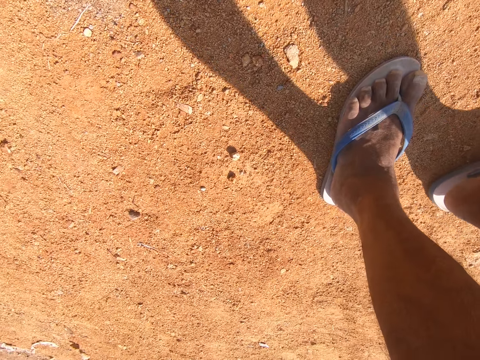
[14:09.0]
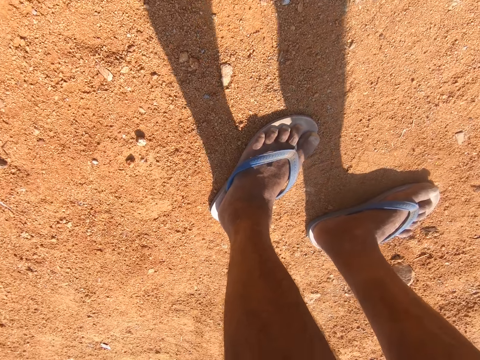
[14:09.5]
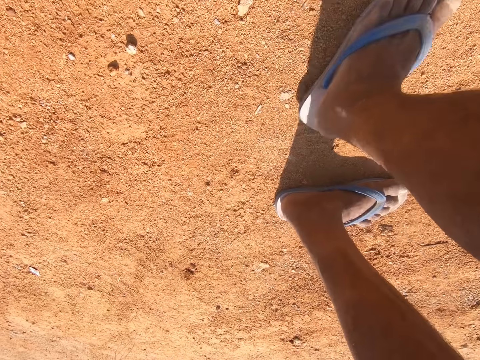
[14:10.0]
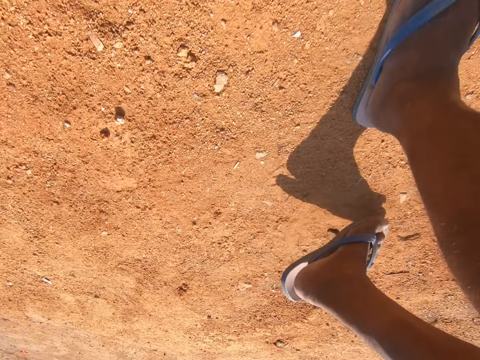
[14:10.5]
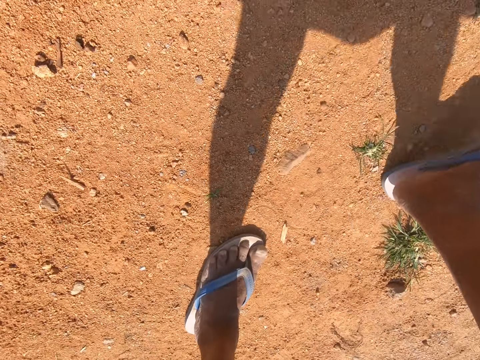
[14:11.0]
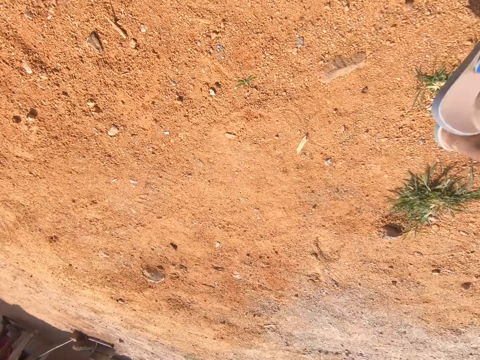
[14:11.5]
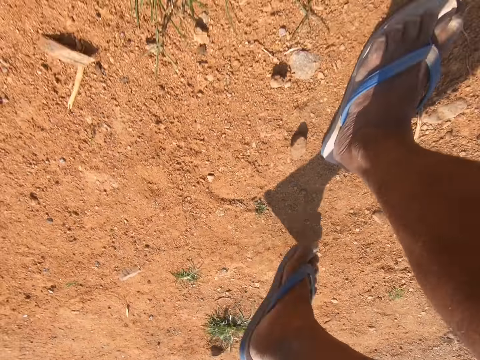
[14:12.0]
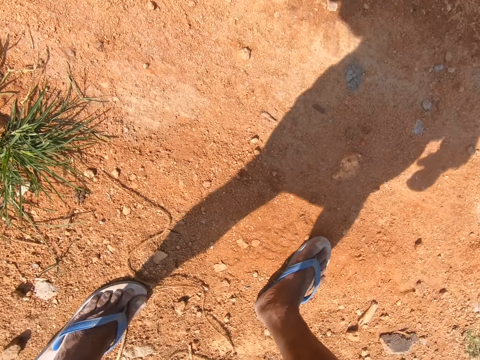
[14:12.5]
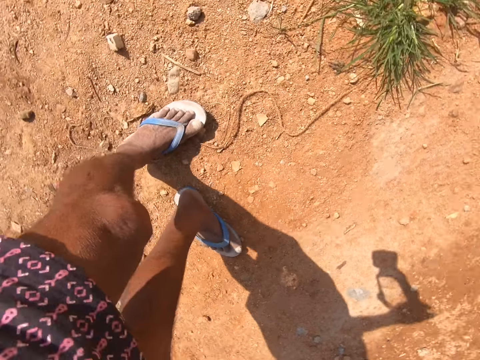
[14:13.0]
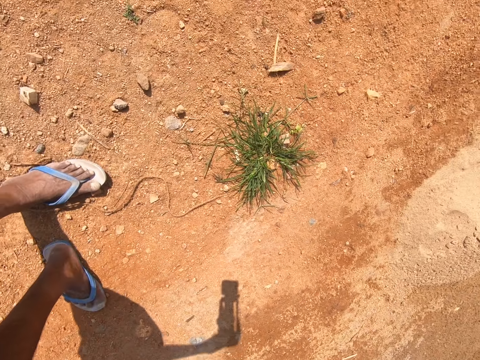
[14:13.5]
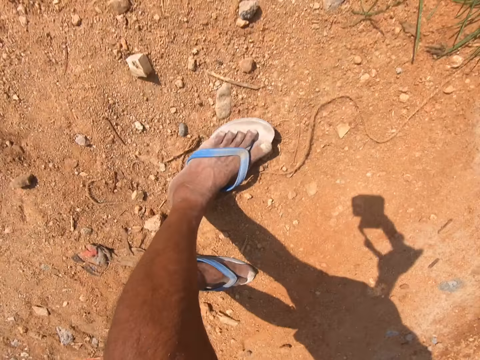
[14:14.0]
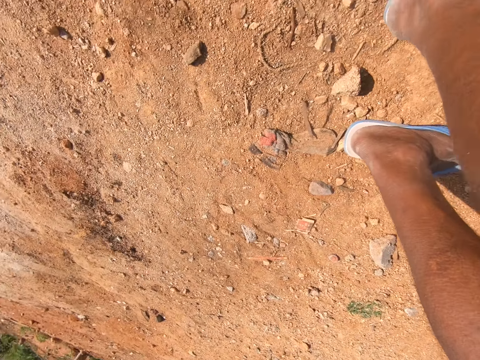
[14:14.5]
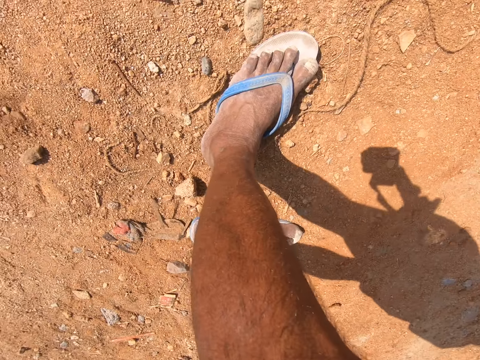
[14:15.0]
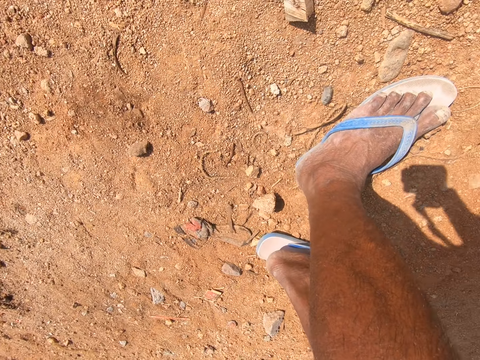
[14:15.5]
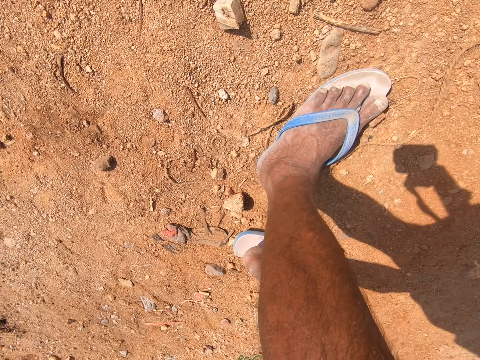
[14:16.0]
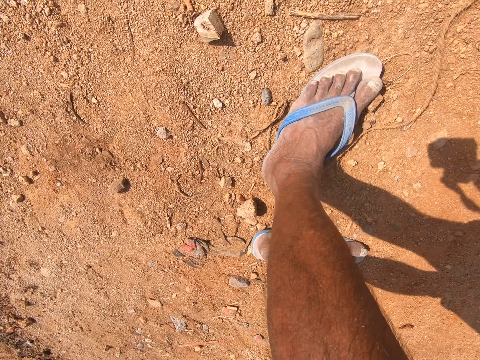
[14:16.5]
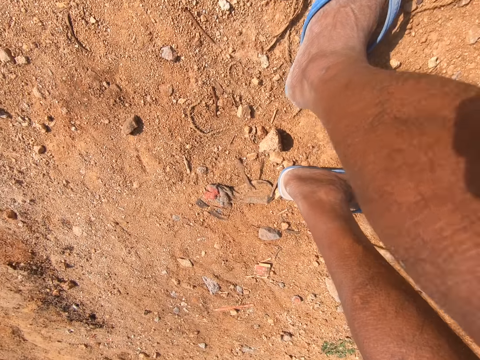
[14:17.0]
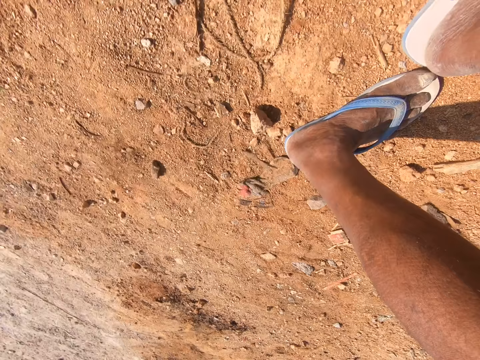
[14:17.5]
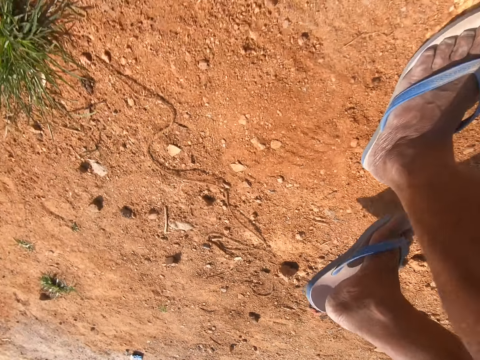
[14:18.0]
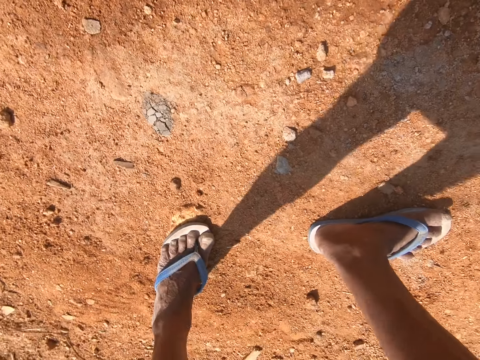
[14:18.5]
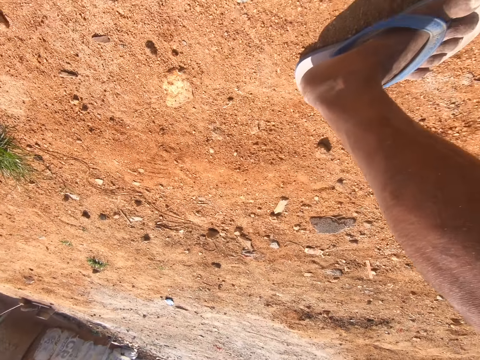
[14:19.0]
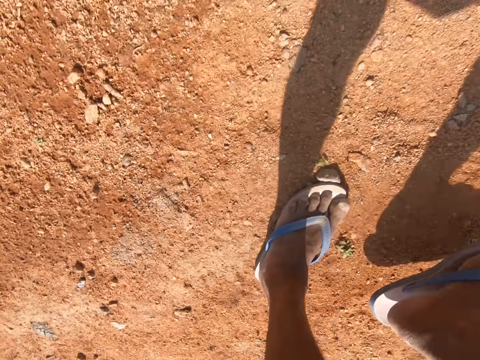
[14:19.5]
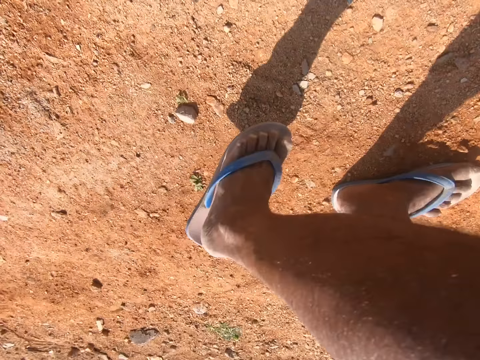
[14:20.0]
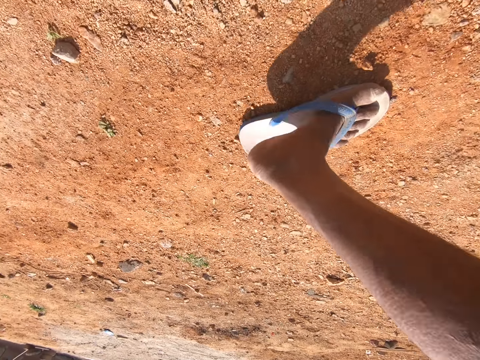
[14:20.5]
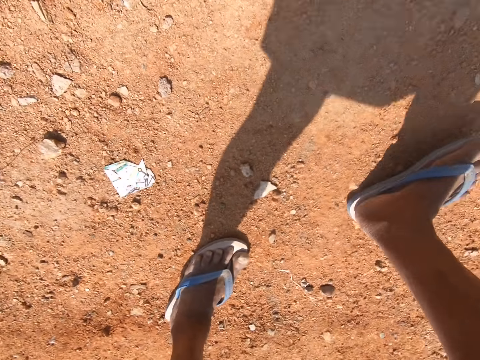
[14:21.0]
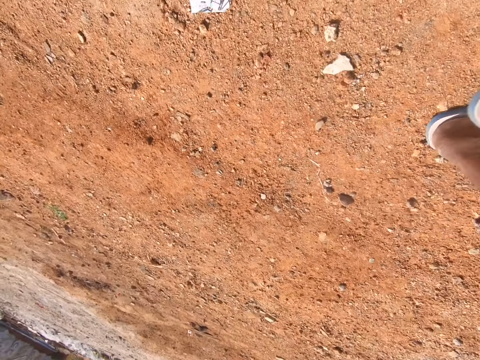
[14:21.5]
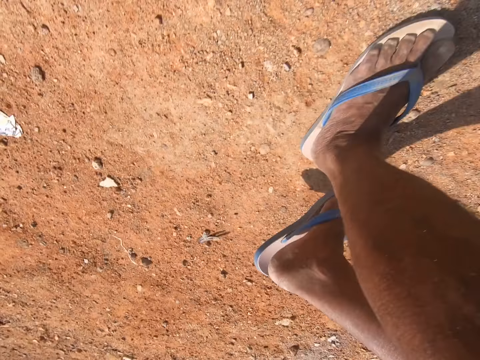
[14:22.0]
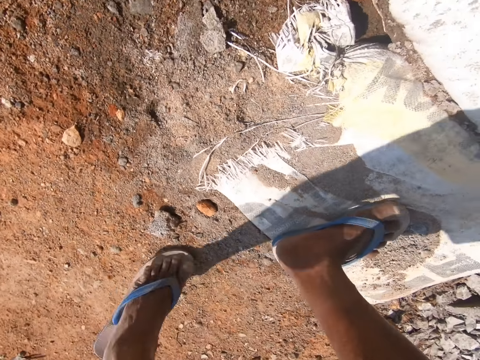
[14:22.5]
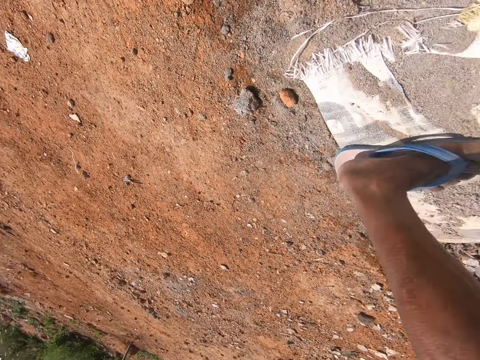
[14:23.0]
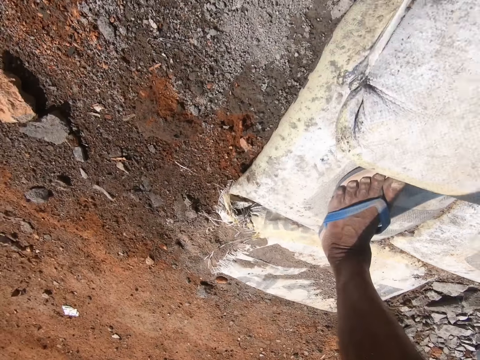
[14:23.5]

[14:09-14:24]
The camera wearer walks around the field.

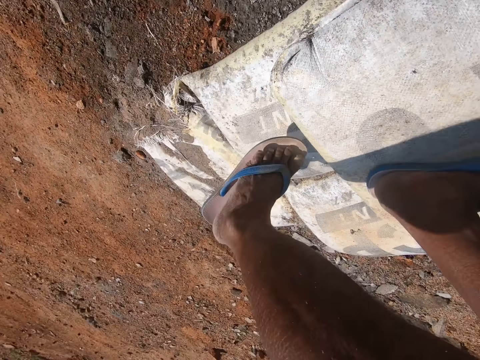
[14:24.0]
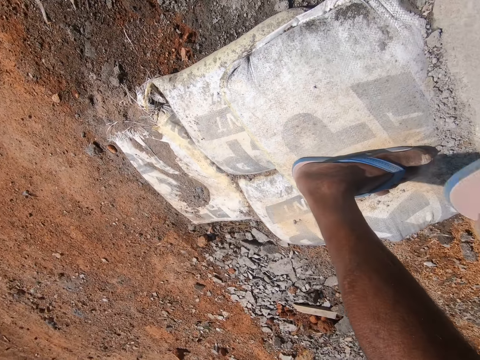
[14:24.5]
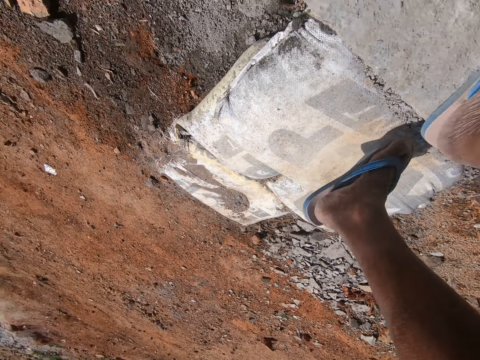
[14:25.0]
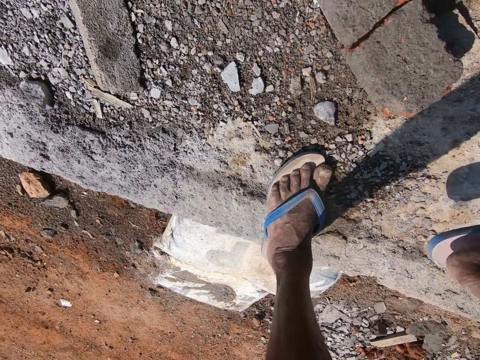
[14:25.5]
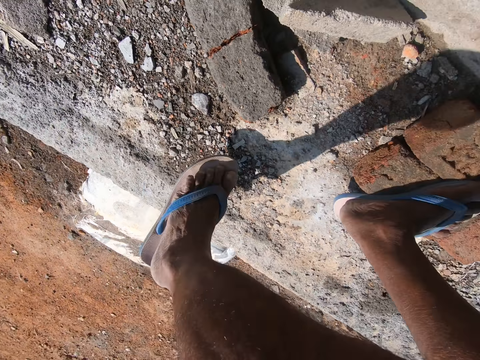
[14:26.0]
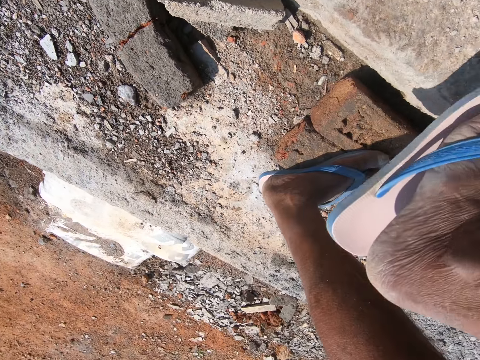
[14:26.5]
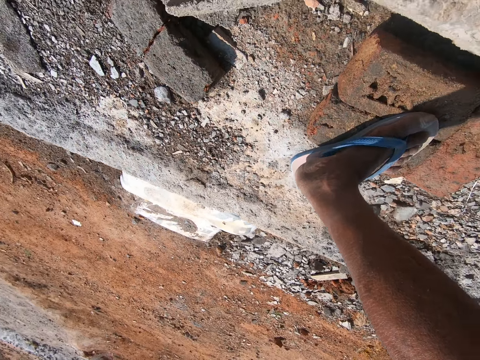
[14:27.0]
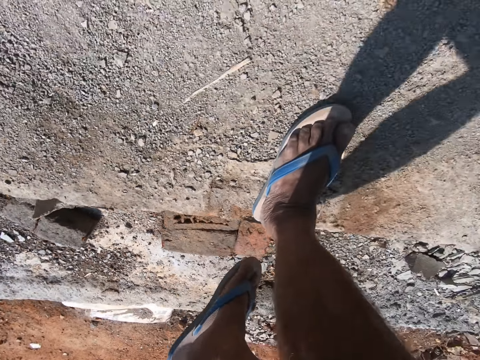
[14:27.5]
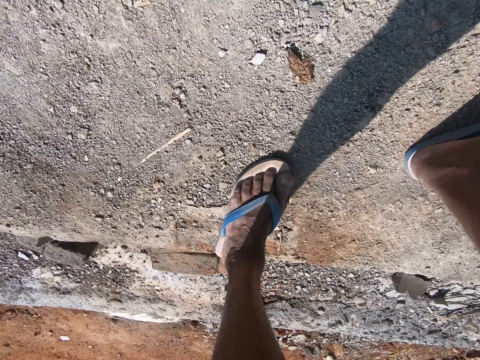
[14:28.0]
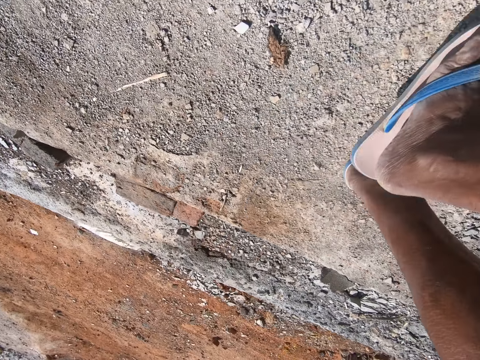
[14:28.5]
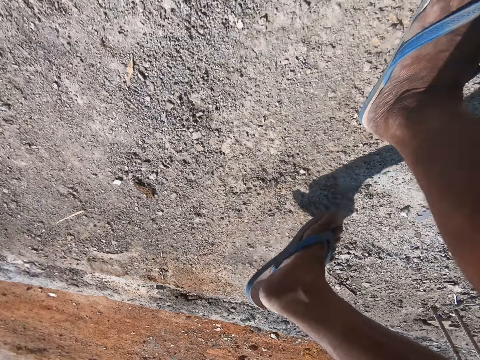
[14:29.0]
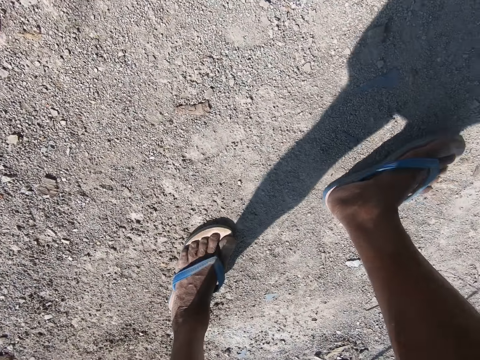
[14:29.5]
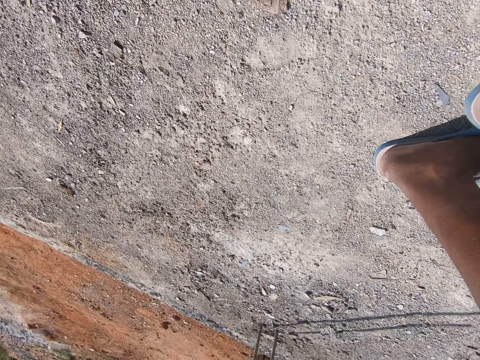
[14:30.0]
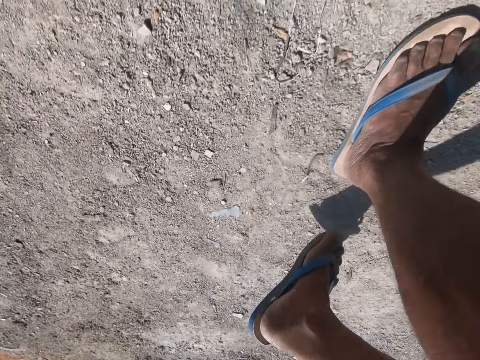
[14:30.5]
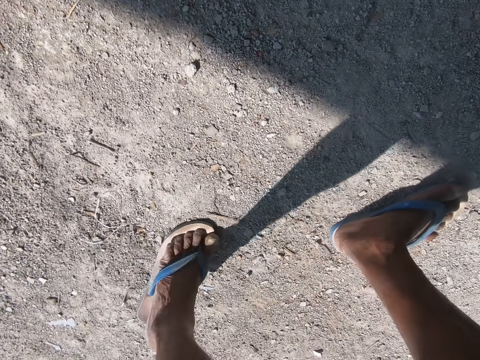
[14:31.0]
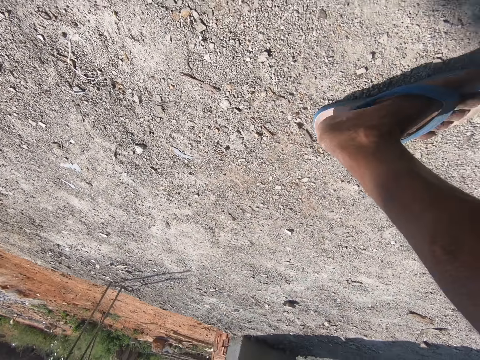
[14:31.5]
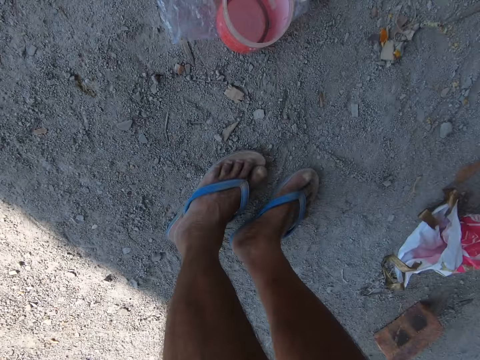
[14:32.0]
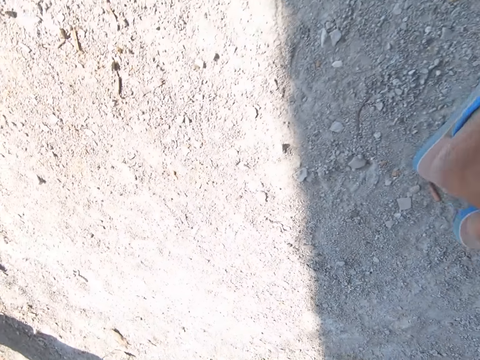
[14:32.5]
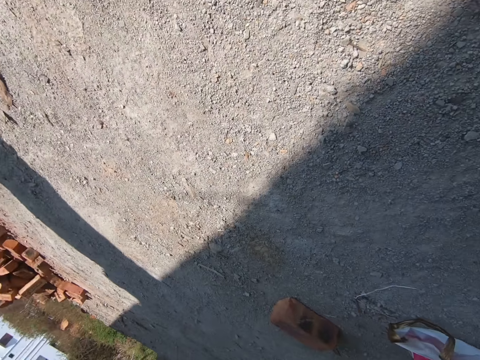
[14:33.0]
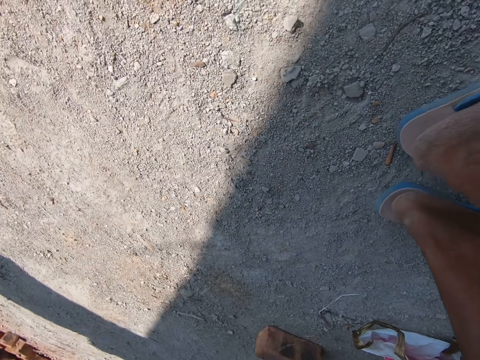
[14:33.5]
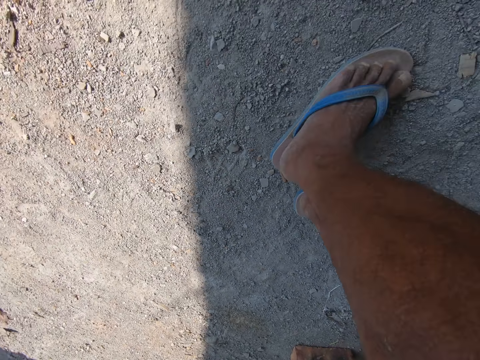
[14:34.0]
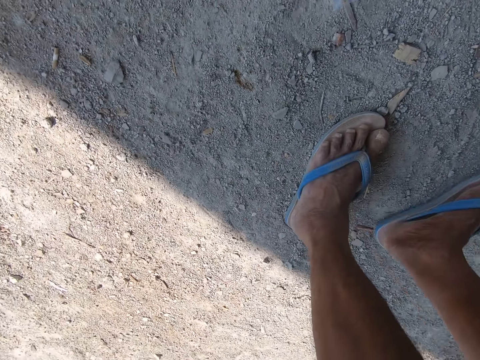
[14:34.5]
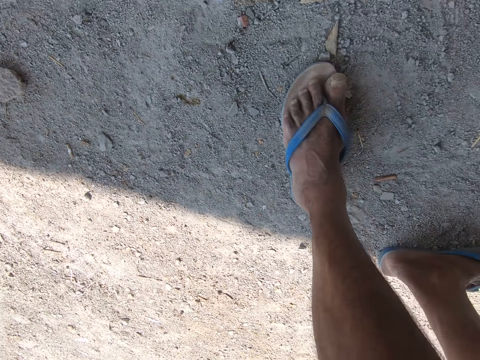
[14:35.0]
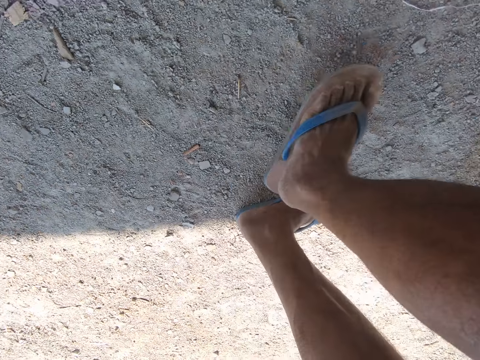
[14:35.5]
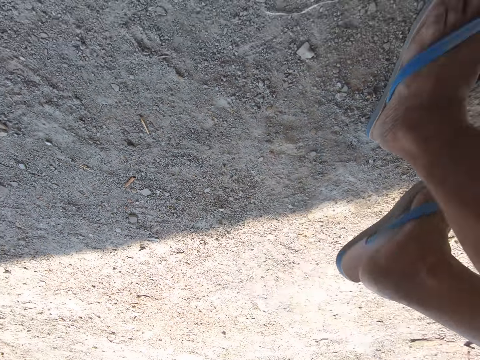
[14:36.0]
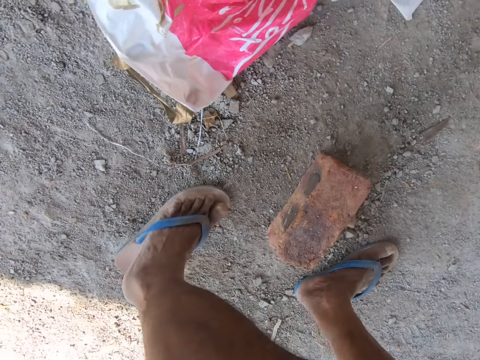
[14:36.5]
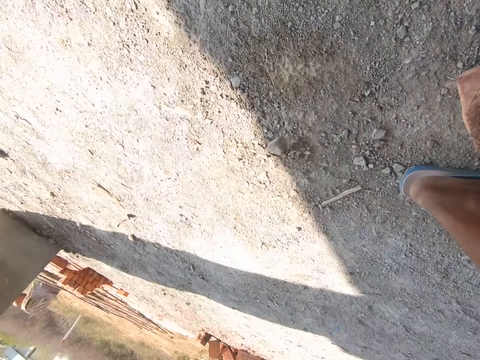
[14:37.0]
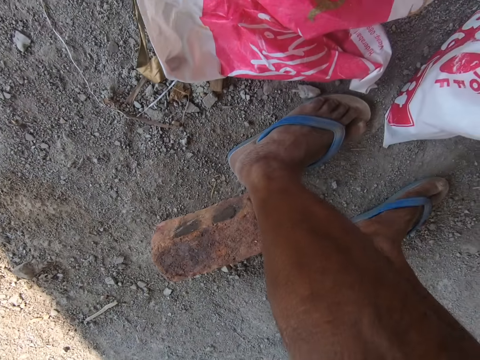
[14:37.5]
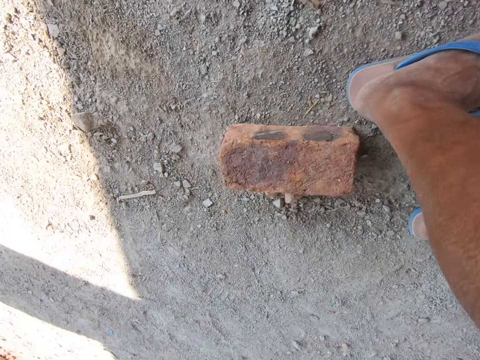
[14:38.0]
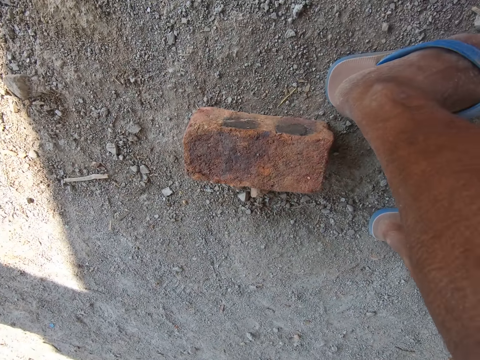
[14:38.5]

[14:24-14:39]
The camera wearer walks into the room. They walk around the room.
